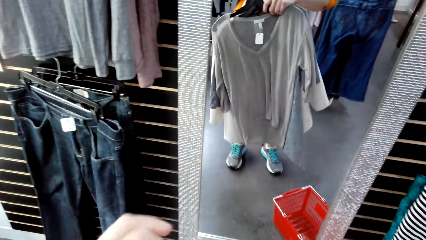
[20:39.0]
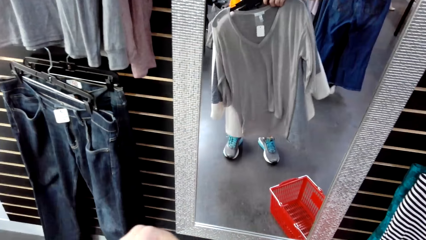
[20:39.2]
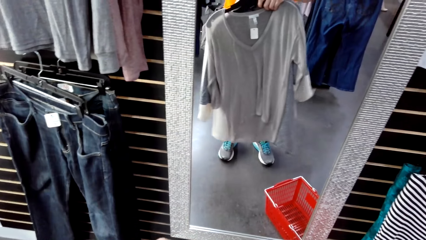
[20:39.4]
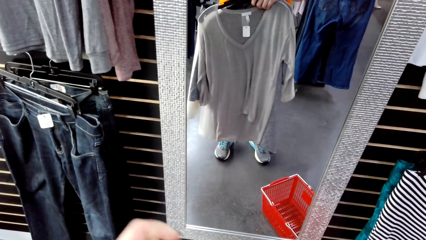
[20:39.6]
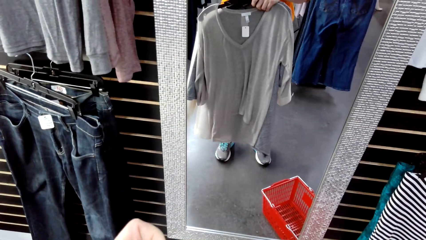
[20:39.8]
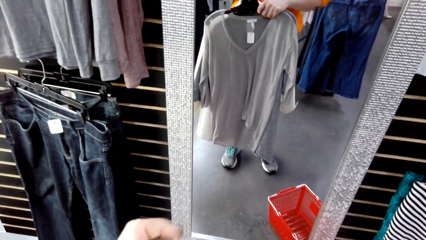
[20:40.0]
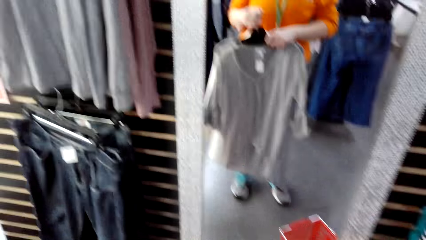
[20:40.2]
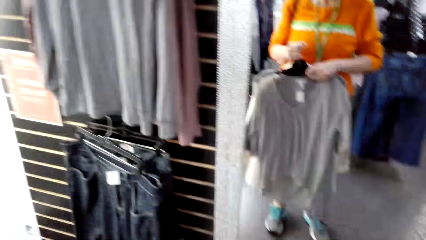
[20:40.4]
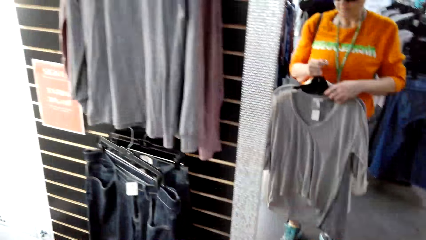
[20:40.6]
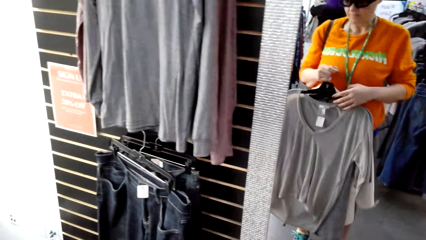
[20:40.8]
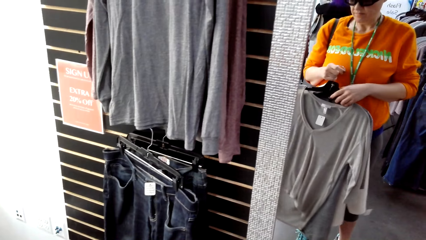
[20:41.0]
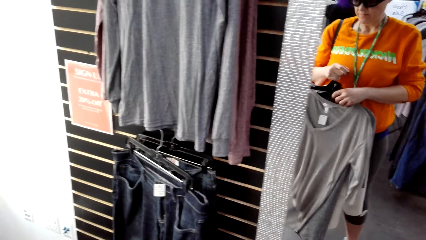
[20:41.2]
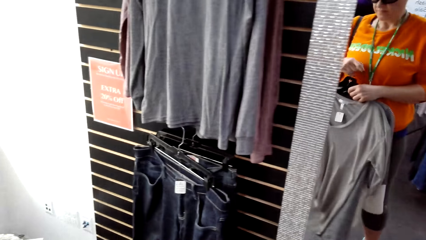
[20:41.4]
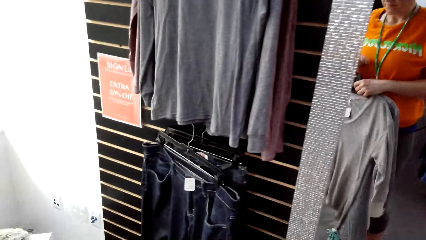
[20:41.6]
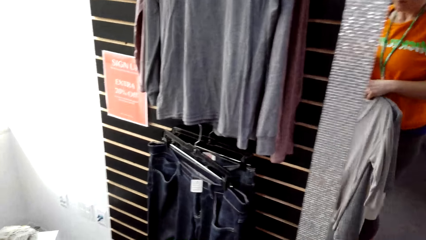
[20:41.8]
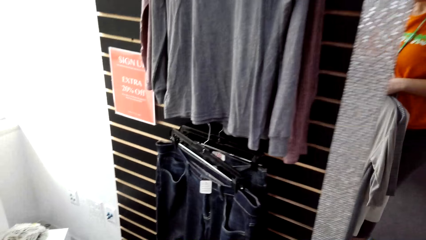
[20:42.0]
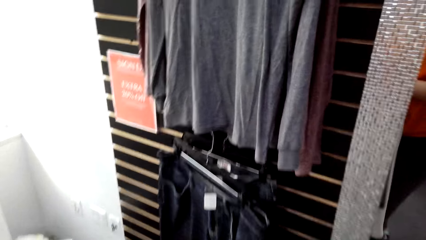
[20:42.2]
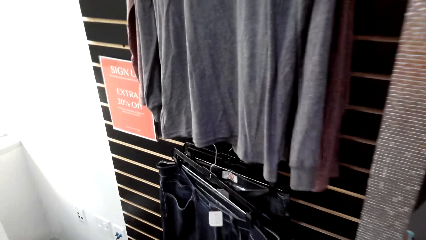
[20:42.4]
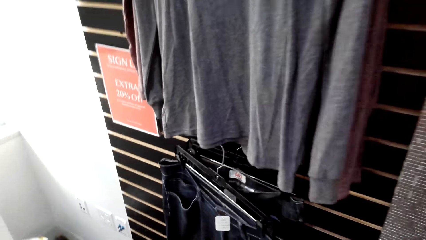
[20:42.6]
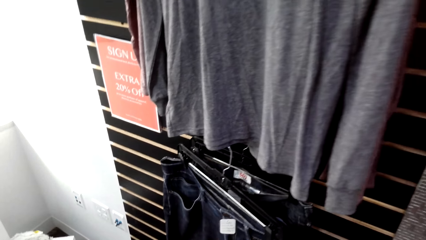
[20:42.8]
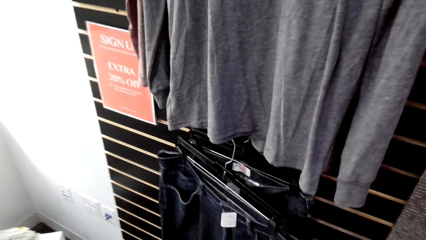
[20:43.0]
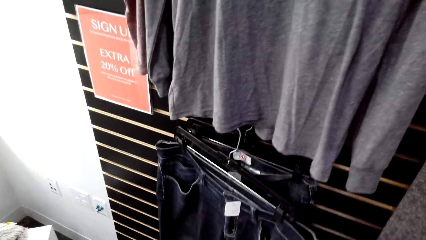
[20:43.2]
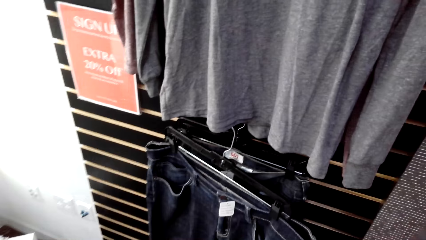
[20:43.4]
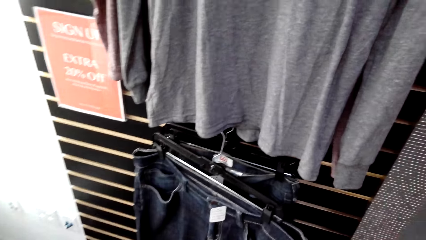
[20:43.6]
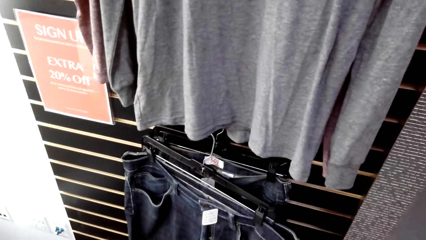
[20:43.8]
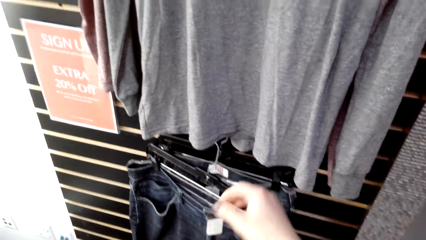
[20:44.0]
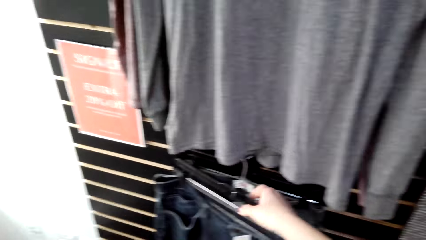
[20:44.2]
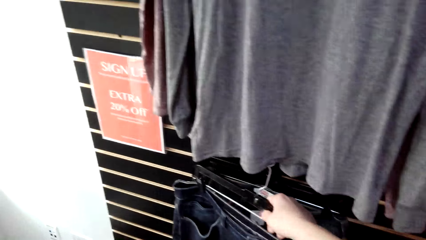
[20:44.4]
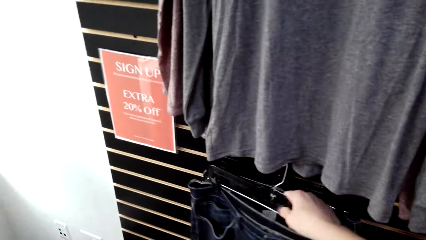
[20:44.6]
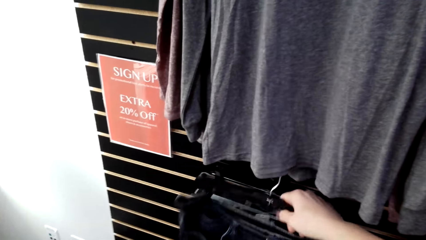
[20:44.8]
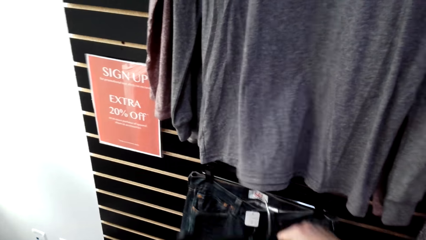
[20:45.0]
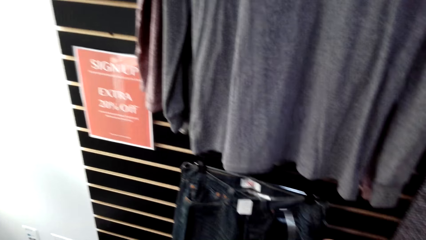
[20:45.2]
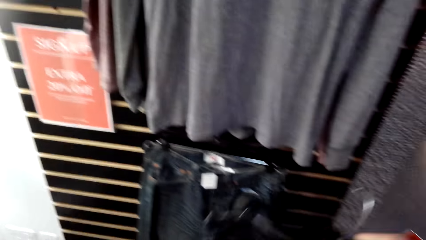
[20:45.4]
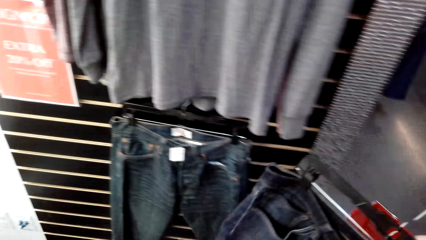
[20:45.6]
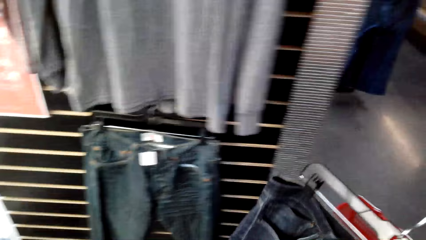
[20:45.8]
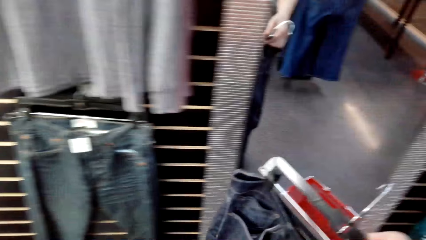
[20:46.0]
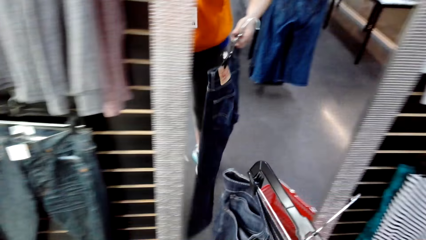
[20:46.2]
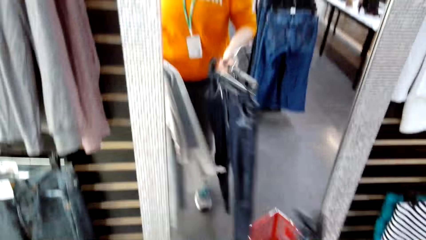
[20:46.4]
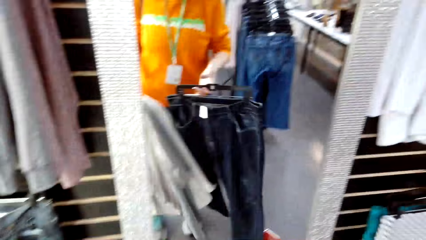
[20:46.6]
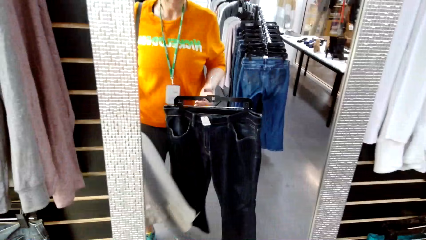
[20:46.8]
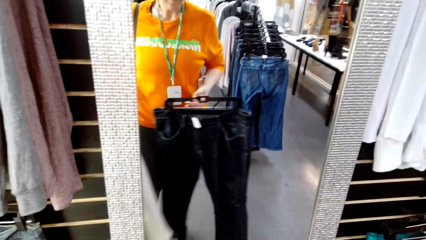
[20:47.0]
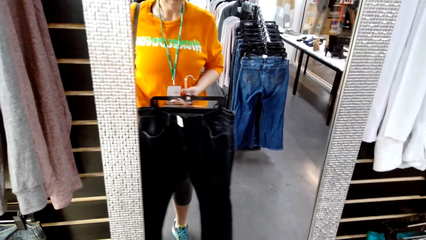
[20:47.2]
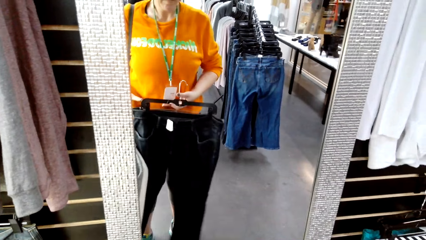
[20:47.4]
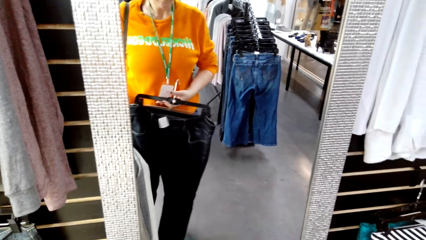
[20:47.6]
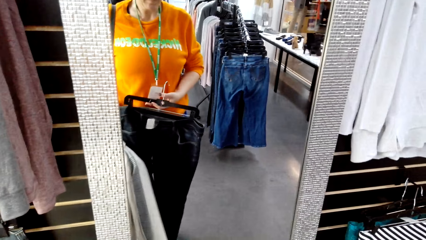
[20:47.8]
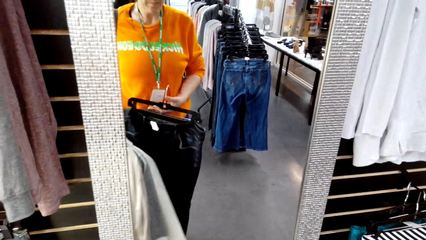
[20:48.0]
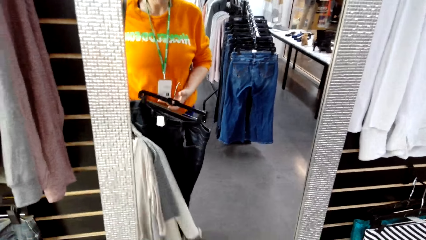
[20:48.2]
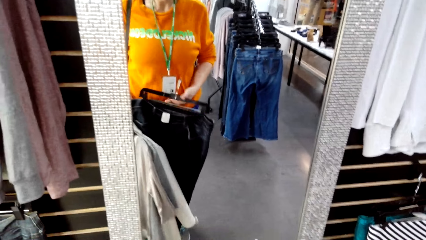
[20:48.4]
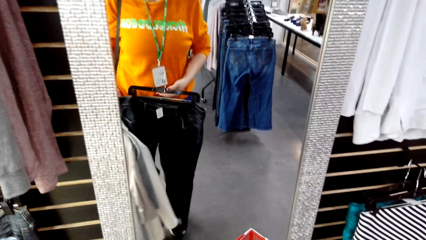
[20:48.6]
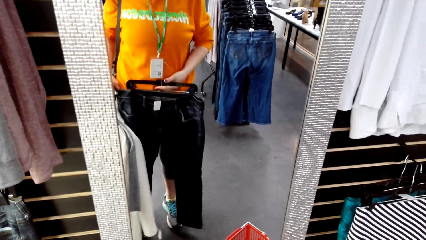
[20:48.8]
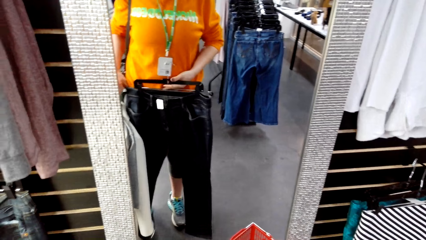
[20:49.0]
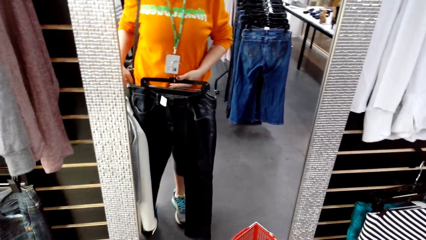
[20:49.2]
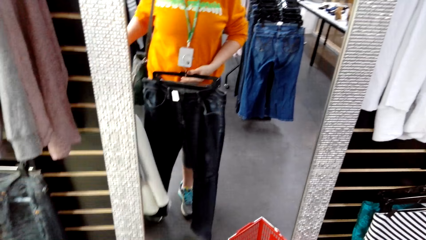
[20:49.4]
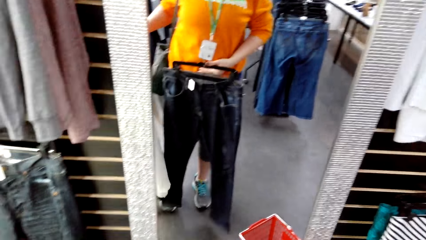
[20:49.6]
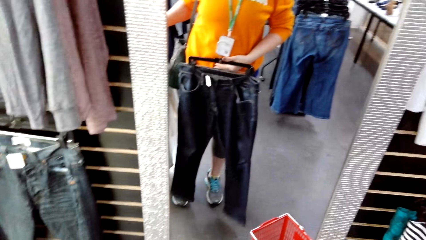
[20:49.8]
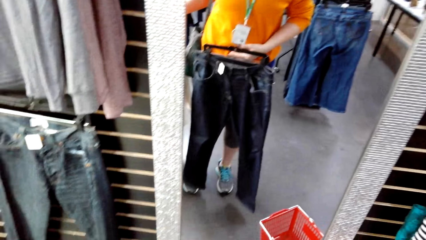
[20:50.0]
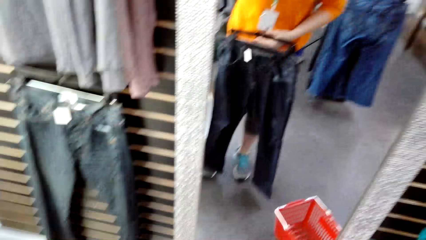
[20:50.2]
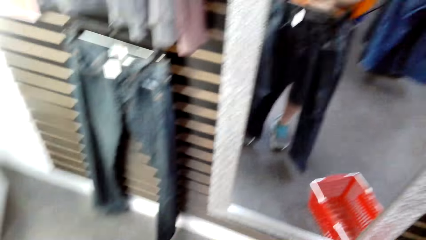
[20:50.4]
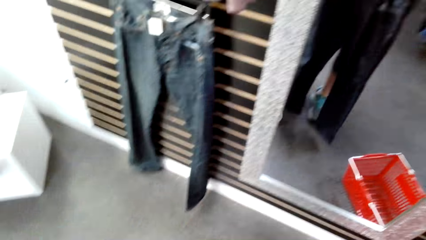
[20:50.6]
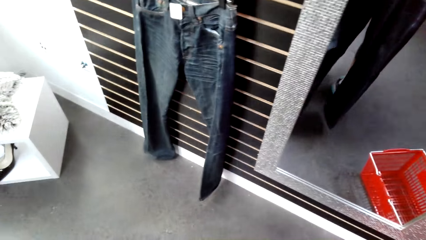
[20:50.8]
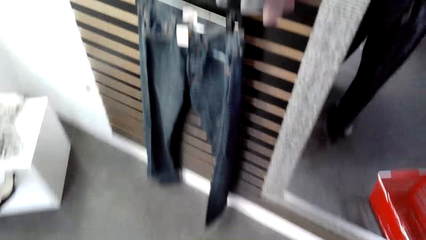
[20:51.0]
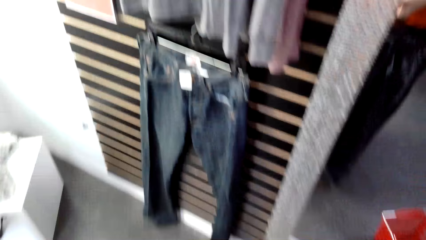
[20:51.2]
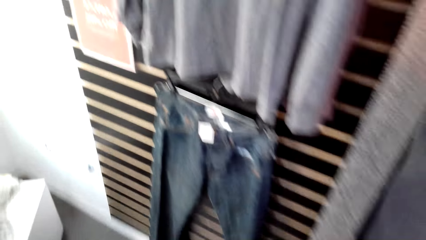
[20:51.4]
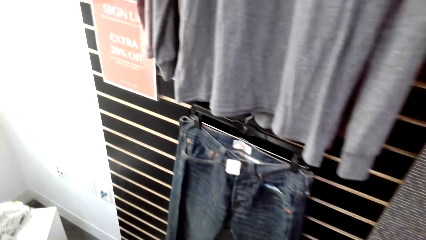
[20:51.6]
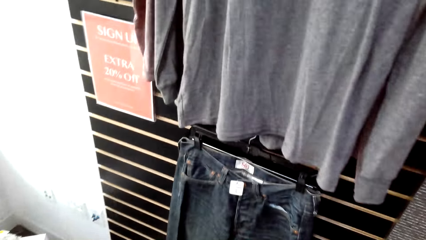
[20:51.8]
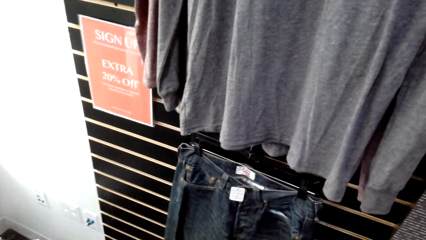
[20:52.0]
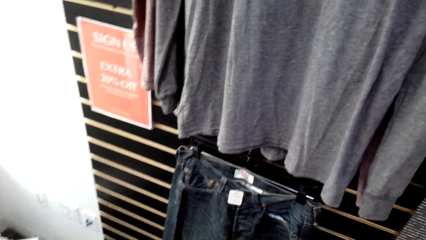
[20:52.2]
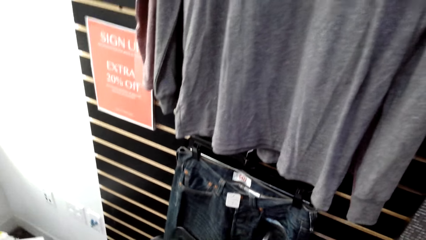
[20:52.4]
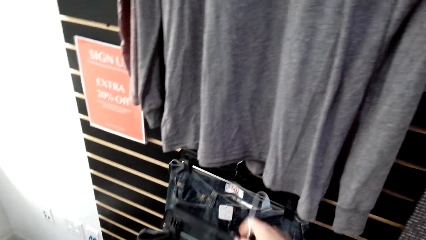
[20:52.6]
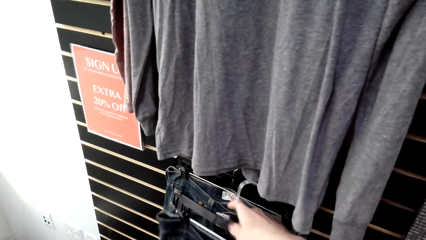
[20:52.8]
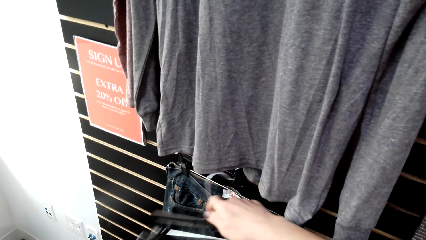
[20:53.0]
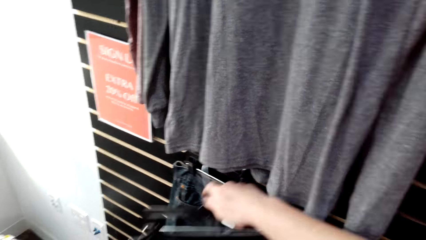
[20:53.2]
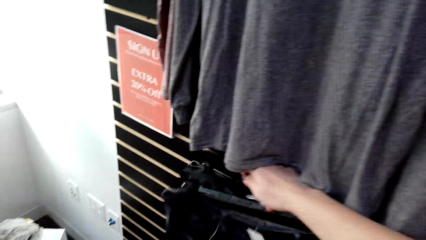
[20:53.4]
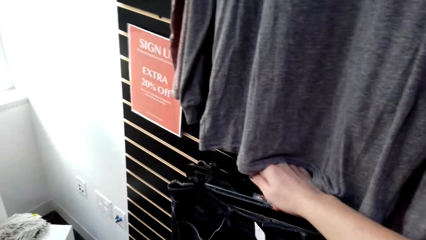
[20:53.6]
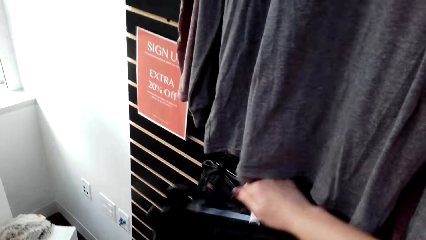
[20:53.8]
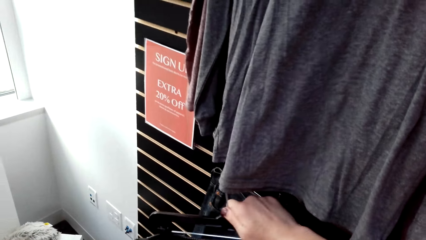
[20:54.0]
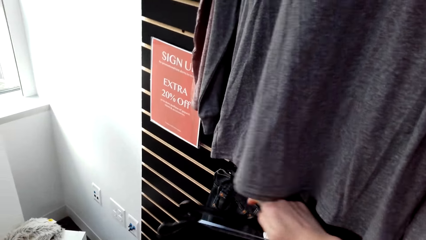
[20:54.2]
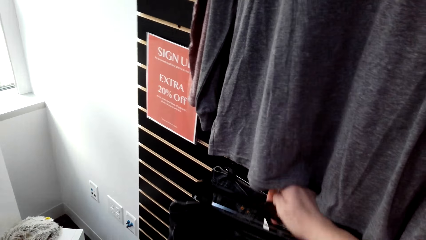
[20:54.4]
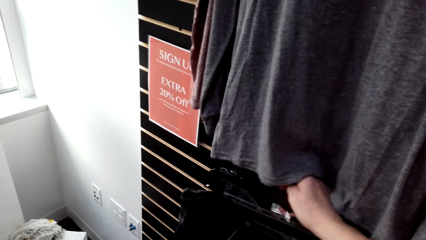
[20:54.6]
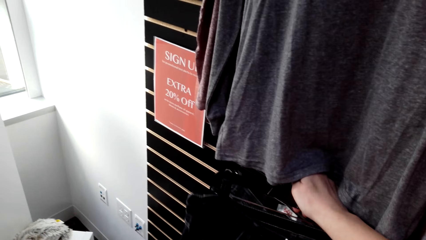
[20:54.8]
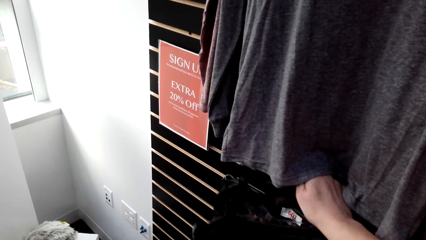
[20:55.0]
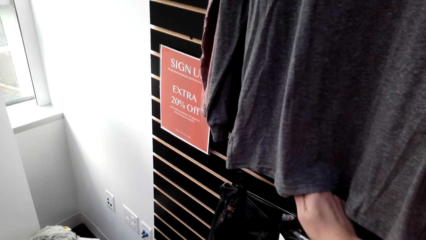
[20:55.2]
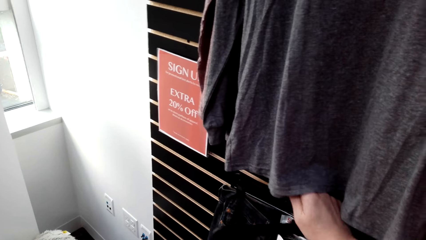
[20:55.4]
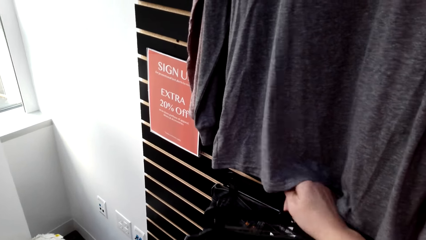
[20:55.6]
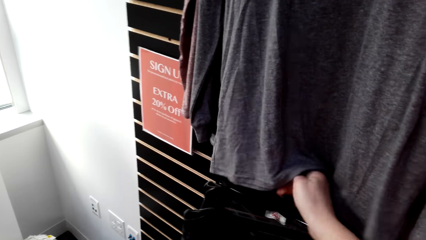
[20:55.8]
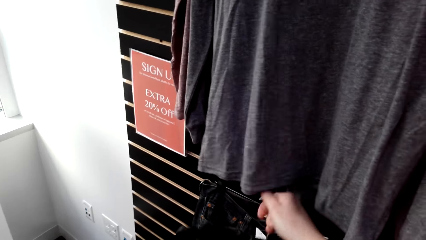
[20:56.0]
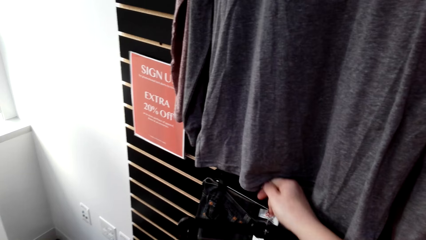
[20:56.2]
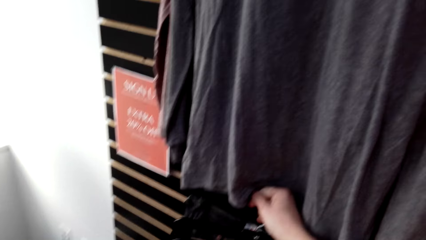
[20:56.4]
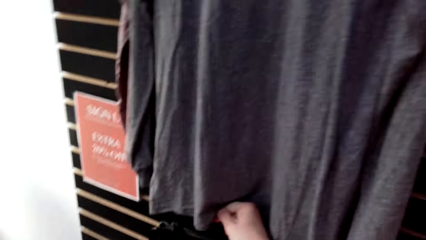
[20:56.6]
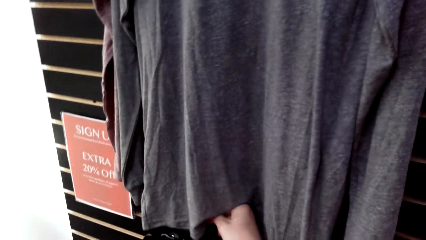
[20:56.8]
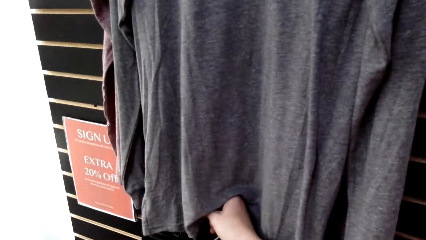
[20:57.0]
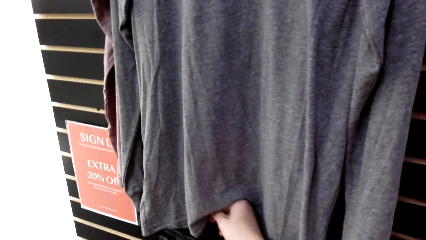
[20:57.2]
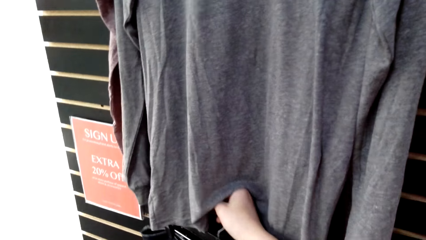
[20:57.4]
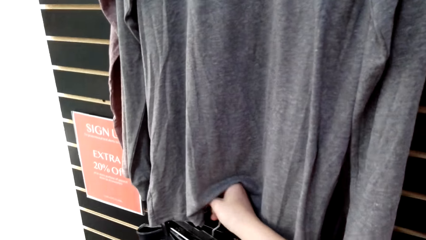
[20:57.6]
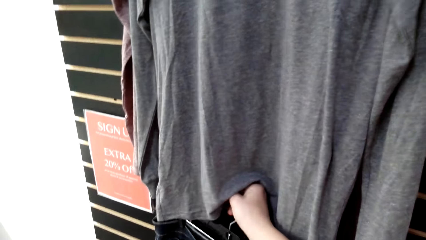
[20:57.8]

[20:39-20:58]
The camera wearer looks around. They pick up the trouser from the hanger. They look in the mirror. They examine the trouser on the mirror. They look around. They hang the trouser on the hangers.
